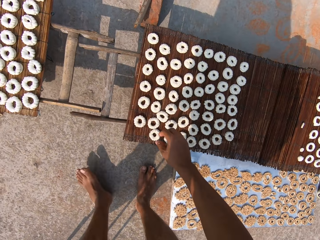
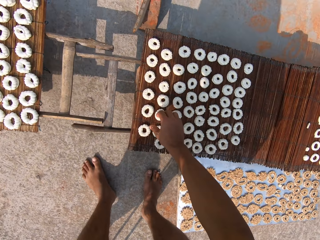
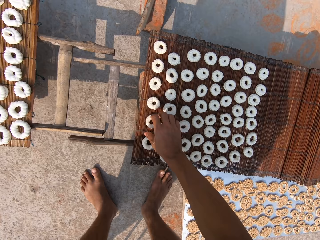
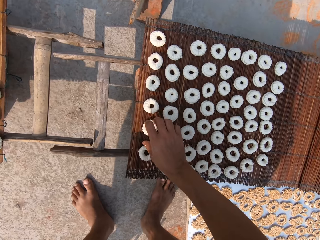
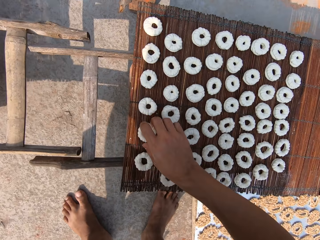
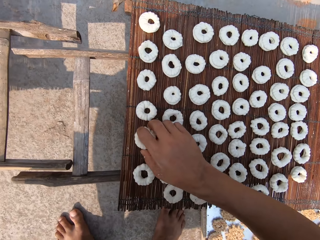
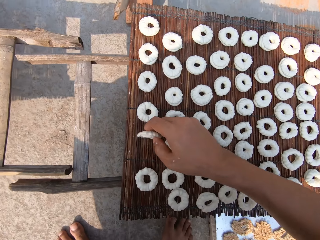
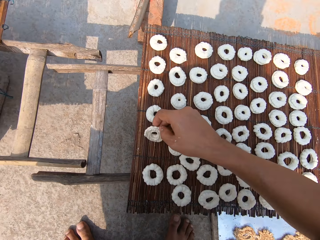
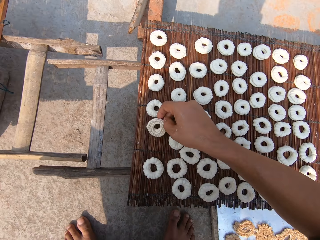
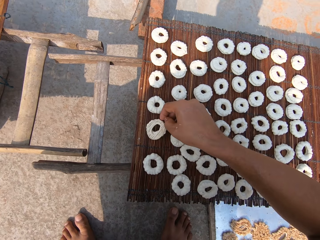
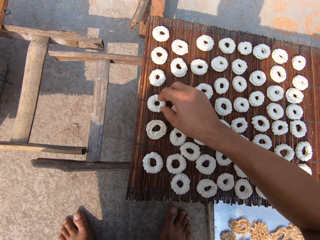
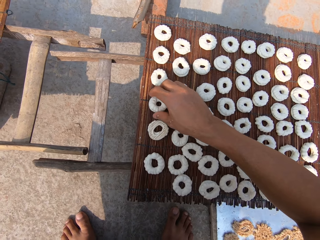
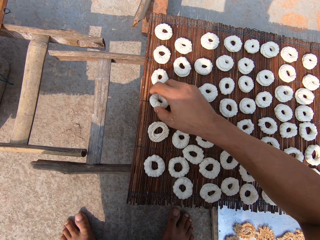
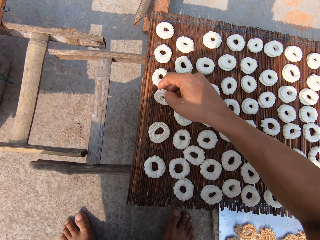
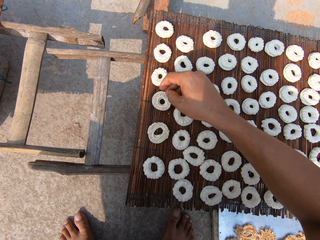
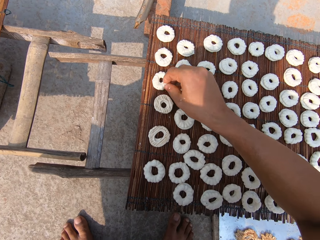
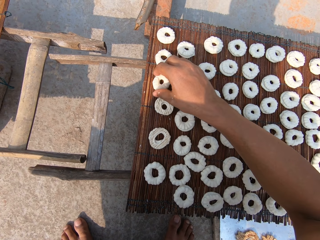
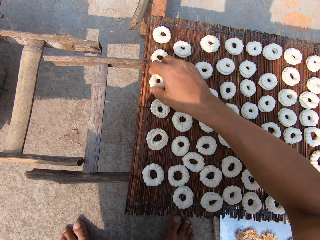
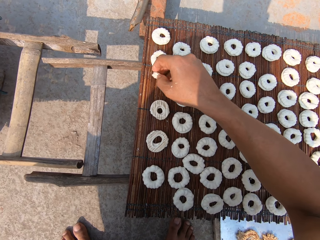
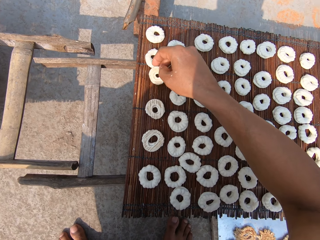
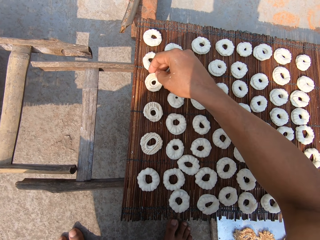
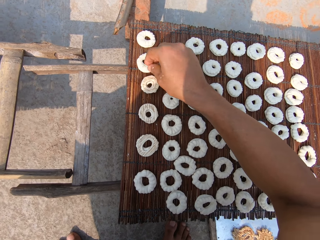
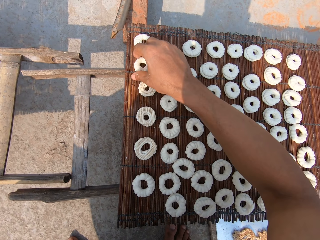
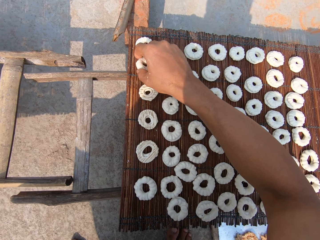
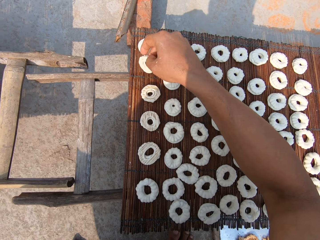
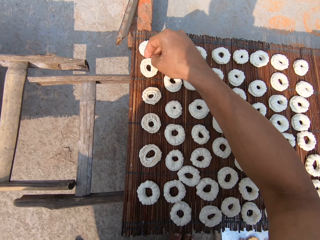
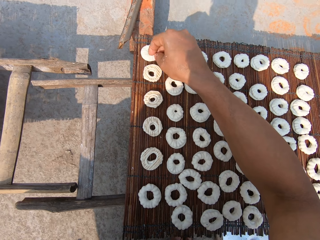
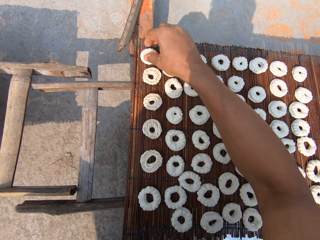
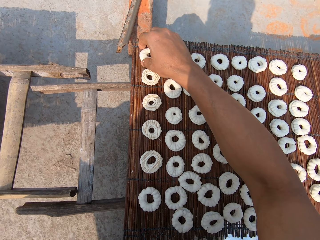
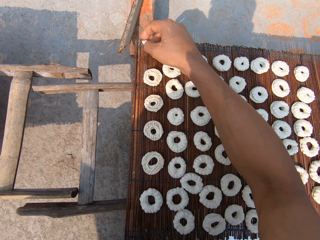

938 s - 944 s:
The camera wearer turns the murukkus on a mat on the floor with her right hand.
